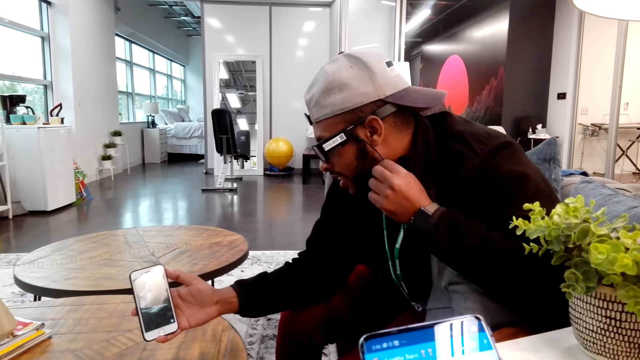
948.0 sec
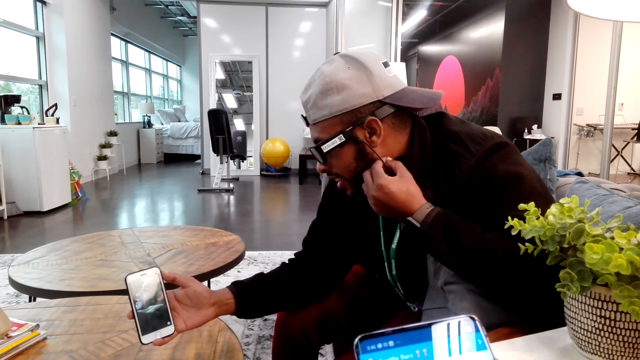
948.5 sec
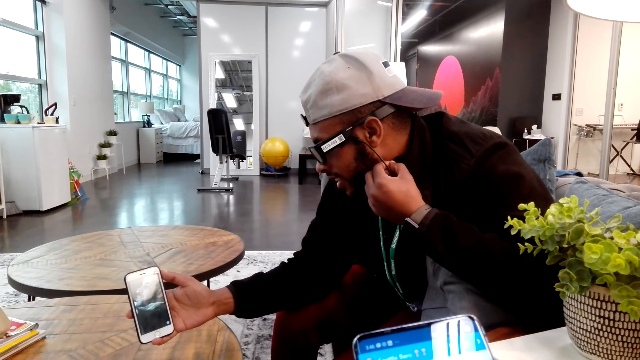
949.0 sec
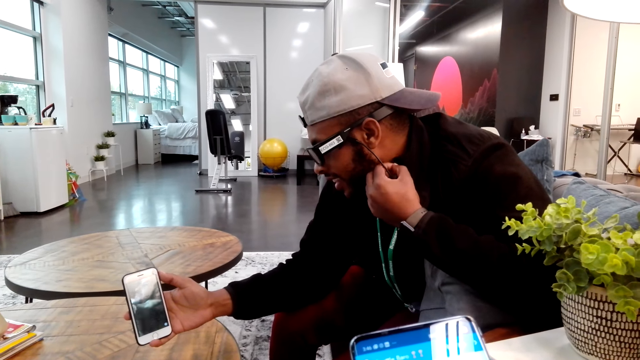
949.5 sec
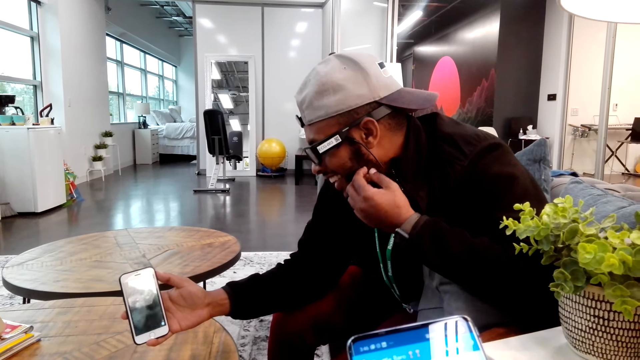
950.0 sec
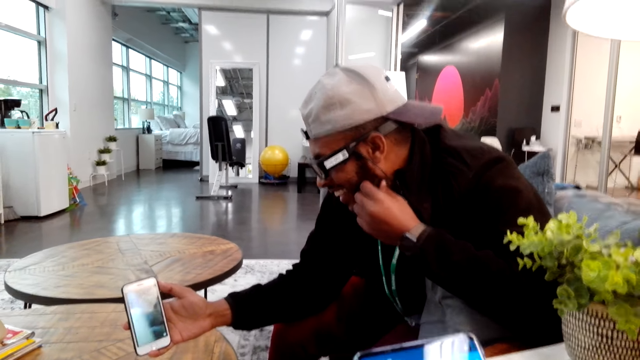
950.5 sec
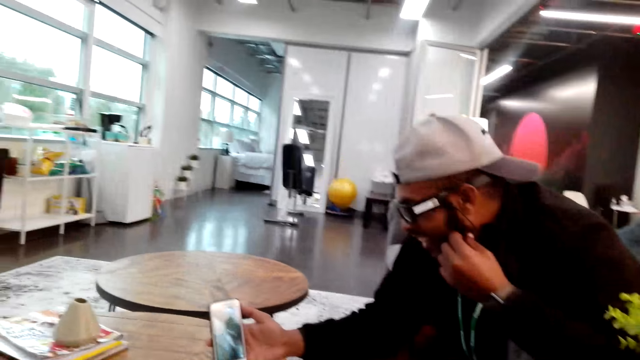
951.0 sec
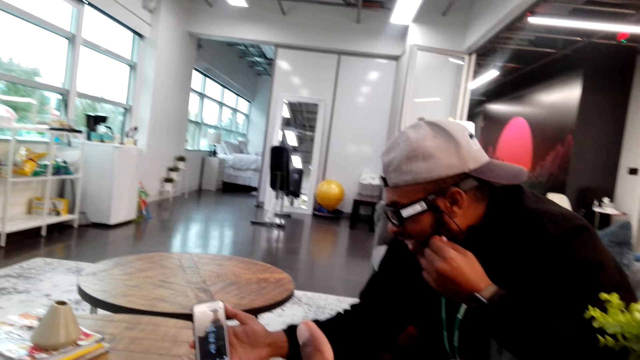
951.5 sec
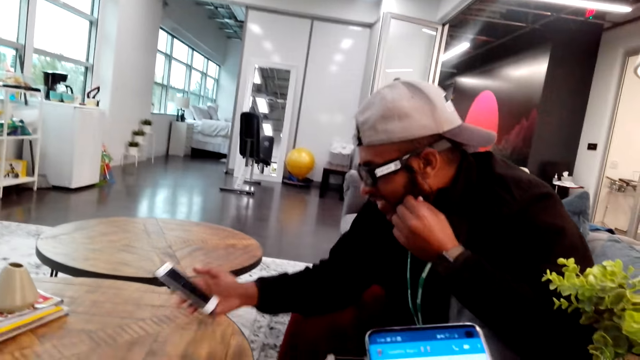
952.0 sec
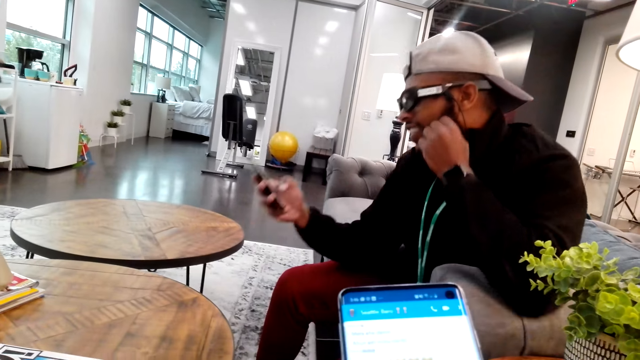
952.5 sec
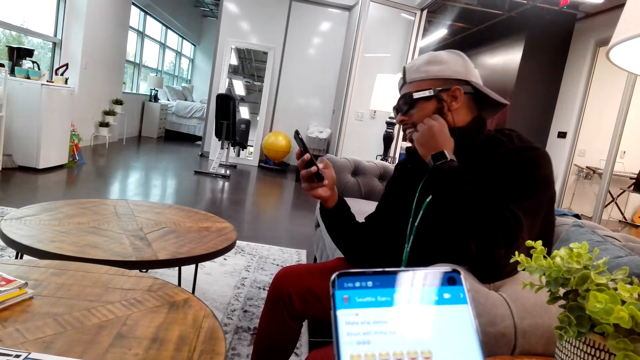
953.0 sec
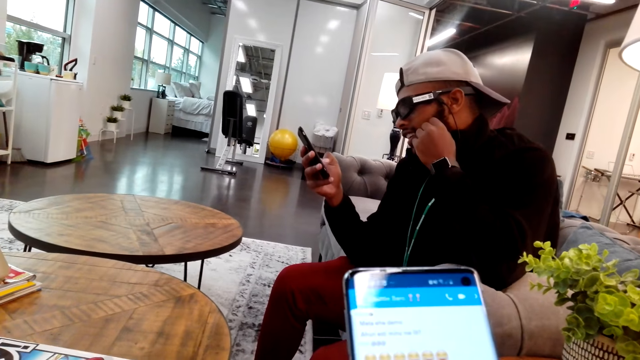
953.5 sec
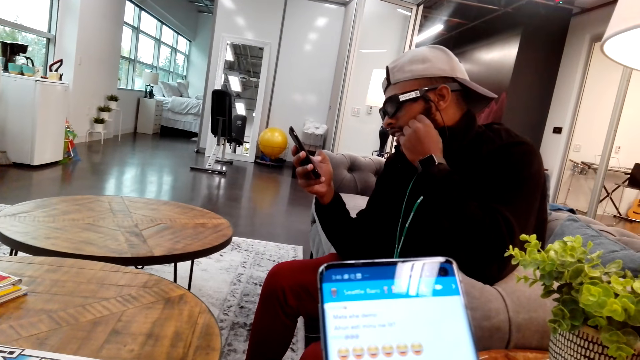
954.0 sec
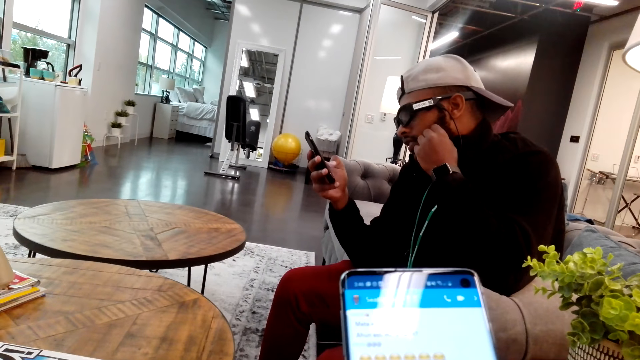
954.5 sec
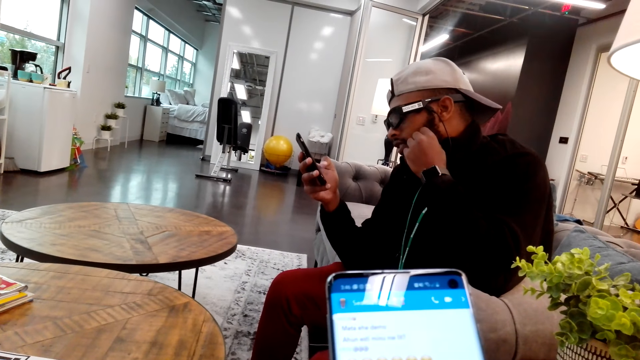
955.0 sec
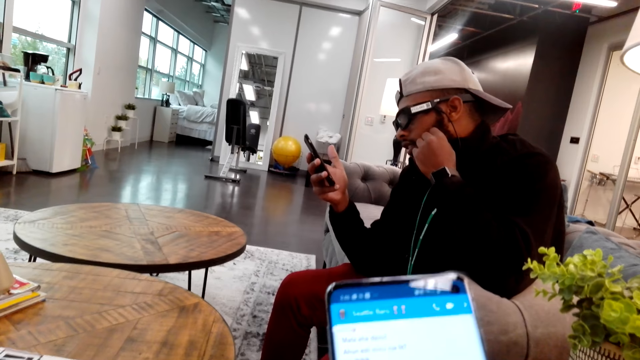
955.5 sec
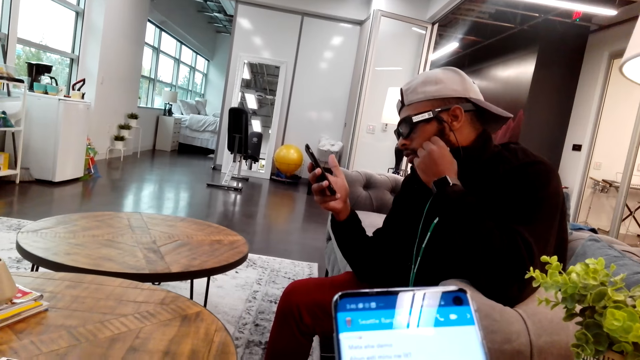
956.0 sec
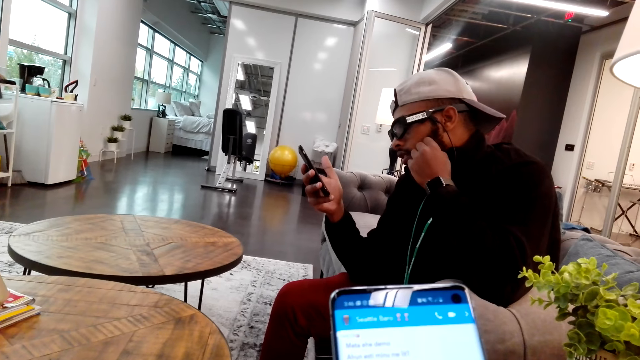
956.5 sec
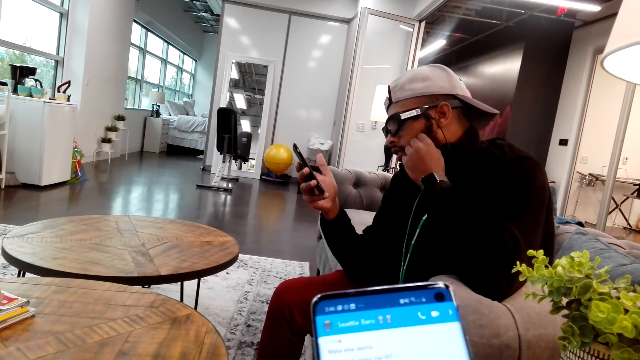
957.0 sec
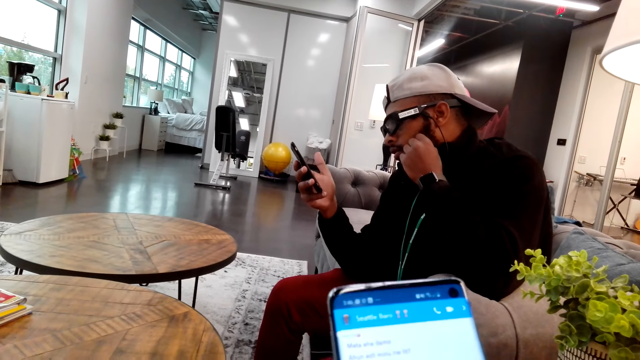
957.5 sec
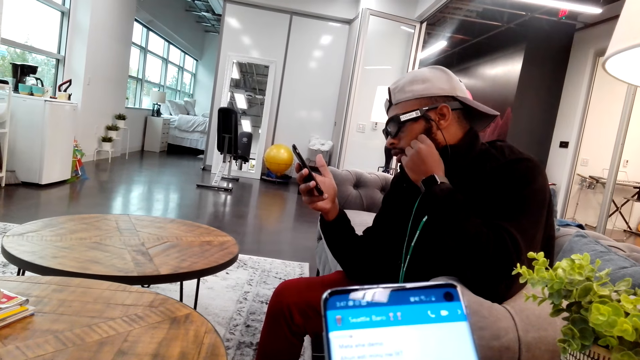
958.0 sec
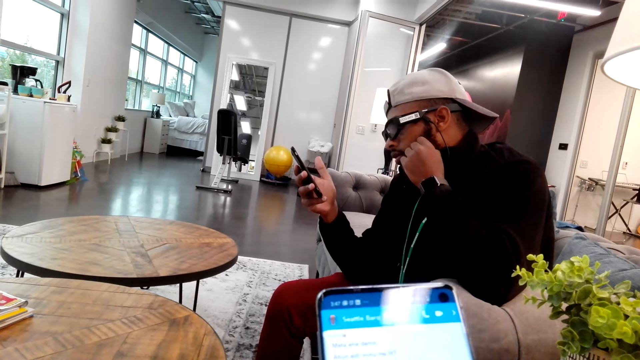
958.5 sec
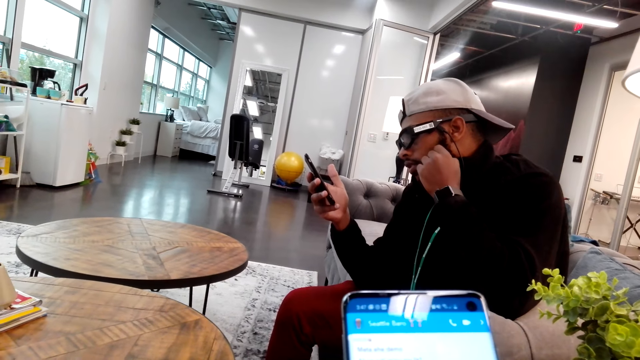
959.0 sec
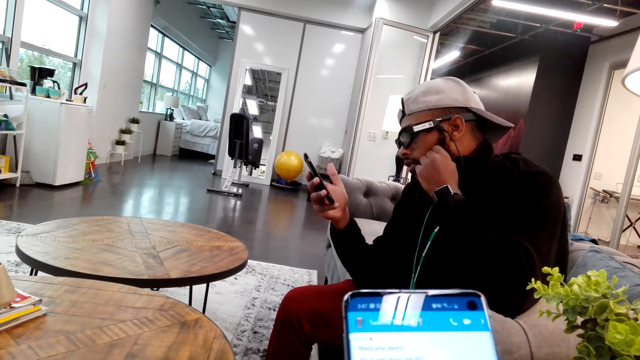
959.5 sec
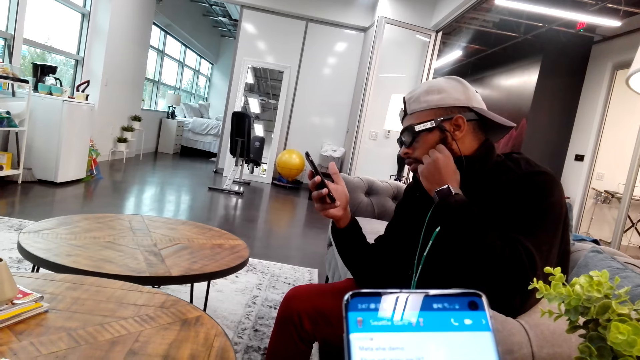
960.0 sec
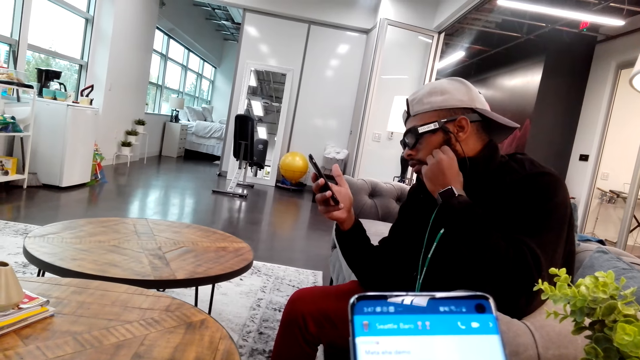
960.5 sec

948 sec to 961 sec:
The camera wearer operates the phone.

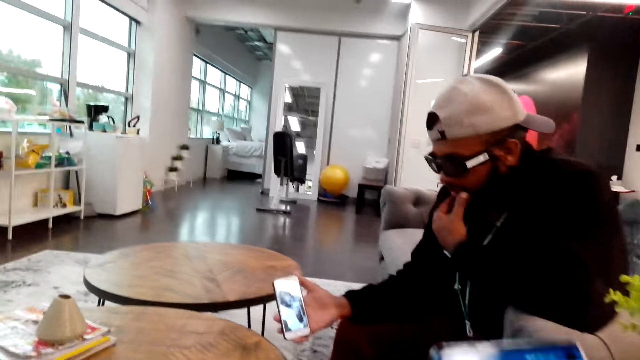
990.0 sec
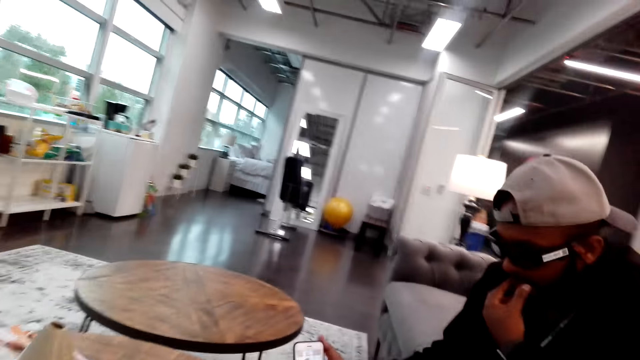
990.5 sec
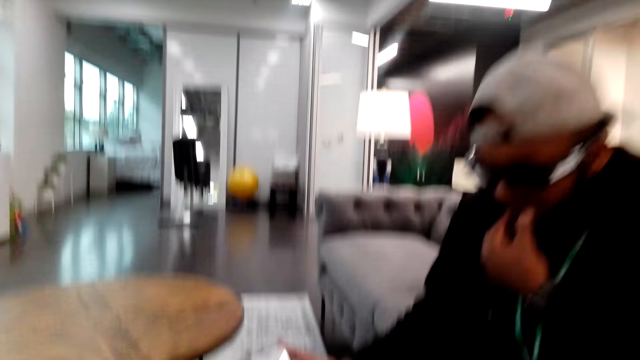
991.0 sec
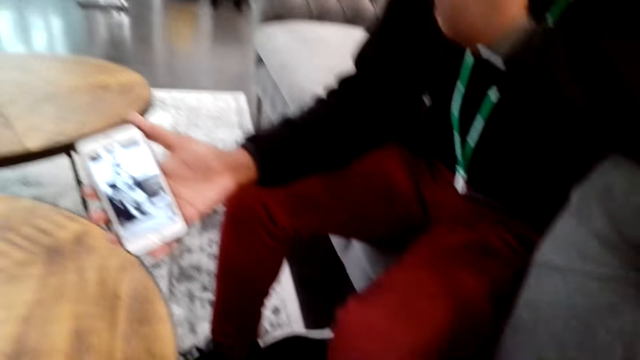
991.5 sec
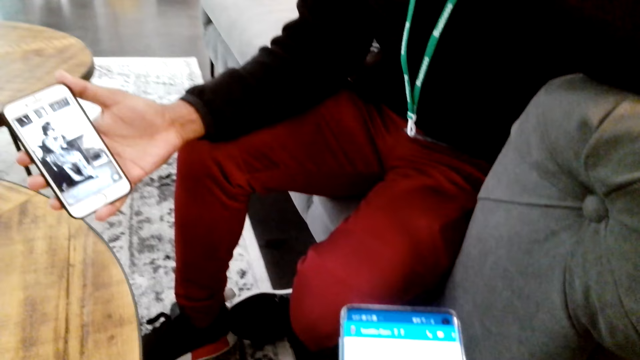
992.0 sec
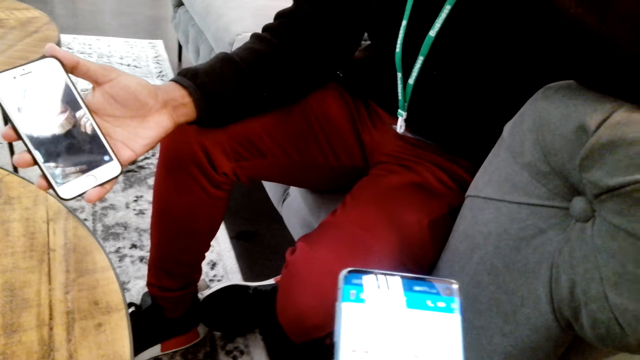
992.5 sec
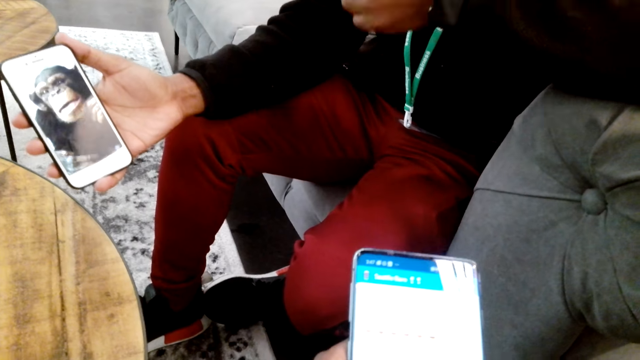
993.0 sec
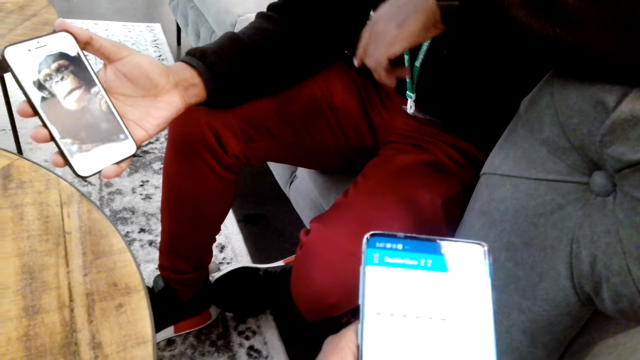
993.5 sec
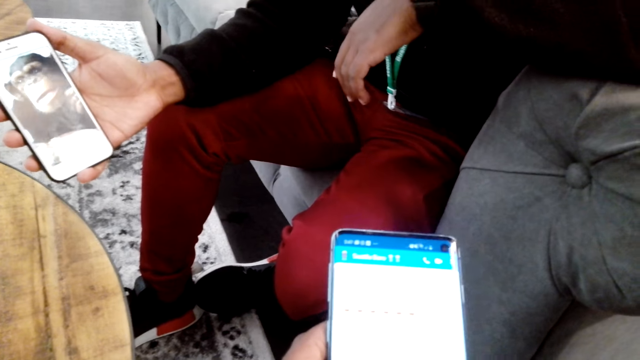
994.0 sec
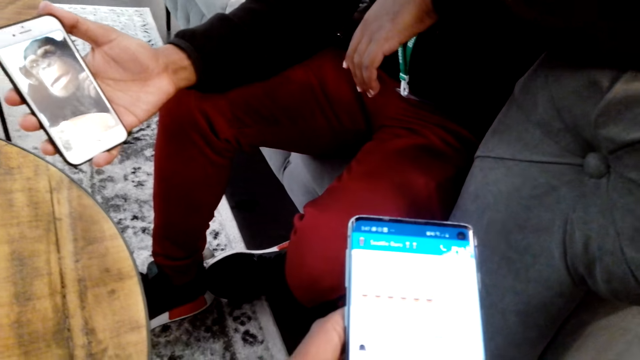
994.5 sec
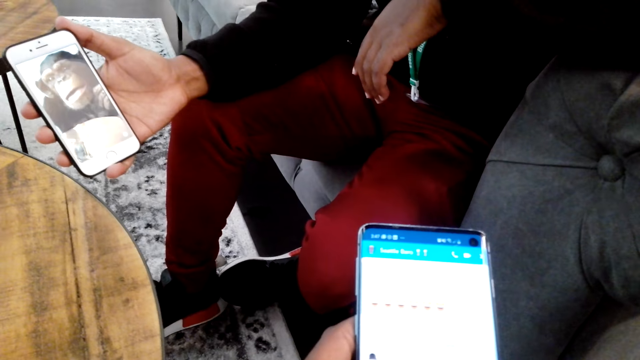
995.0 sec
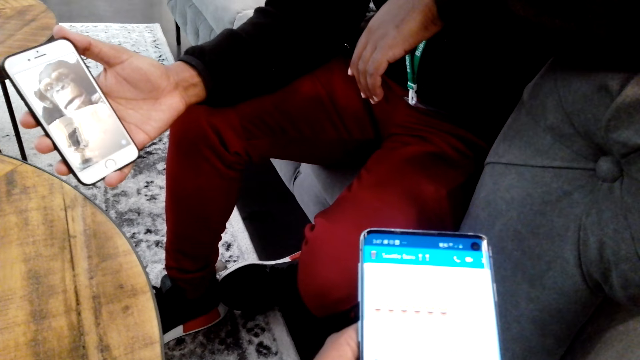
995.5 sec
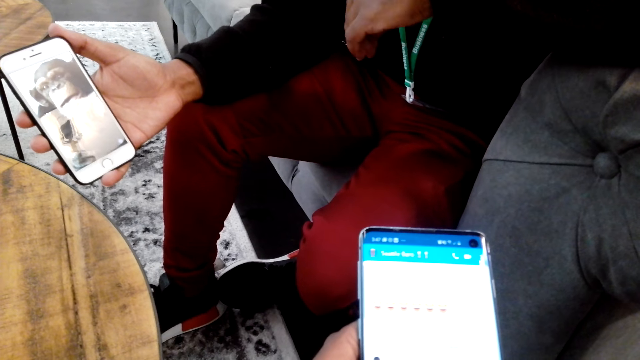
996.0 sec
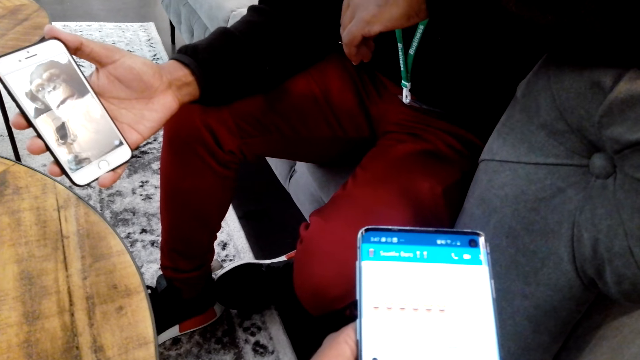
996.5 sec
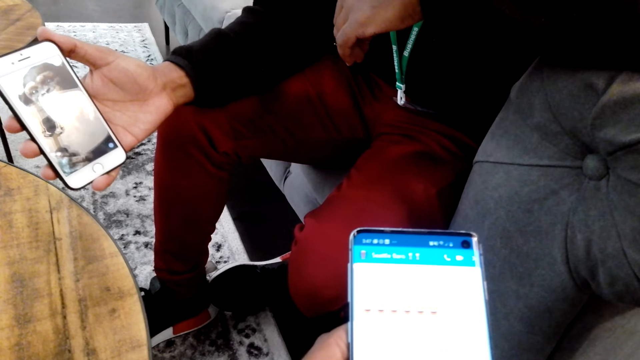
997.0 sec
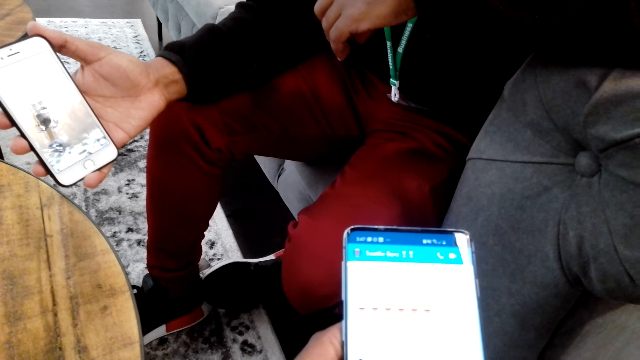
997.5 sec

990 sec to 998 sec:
The camera wearer watches a video on the phone of a man.
